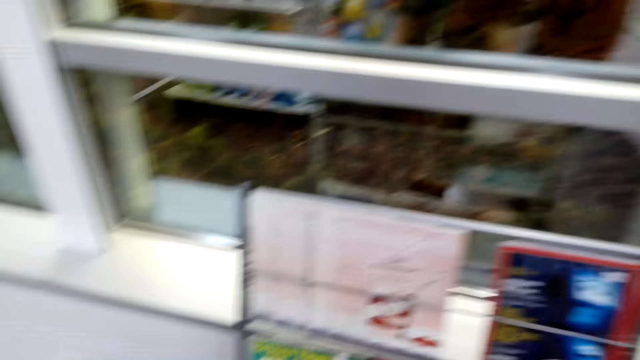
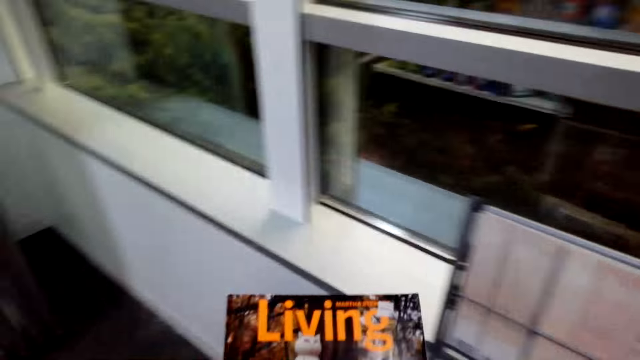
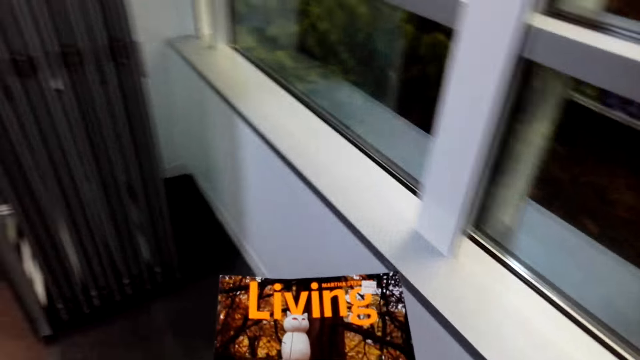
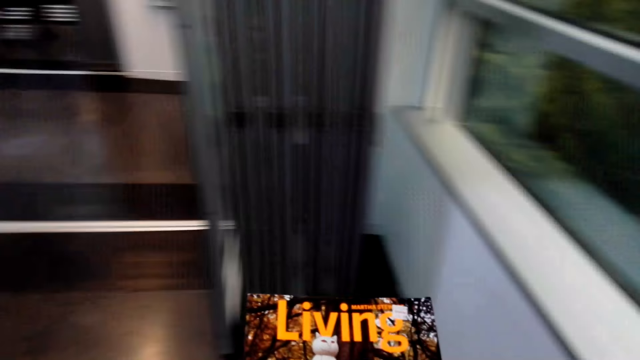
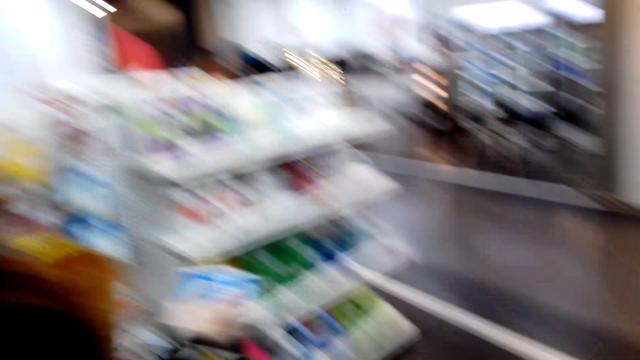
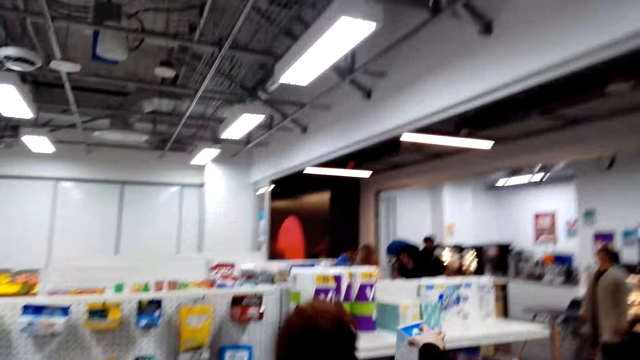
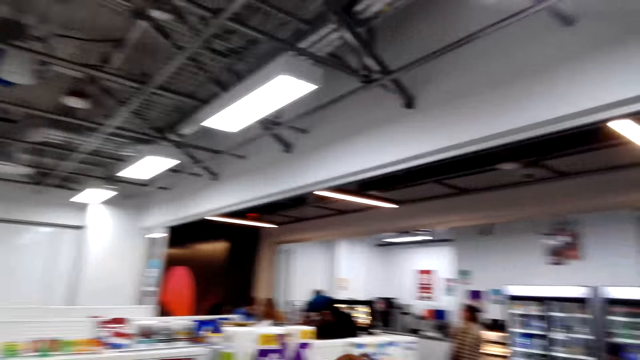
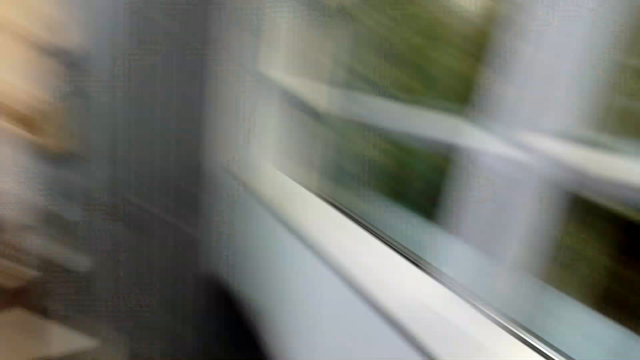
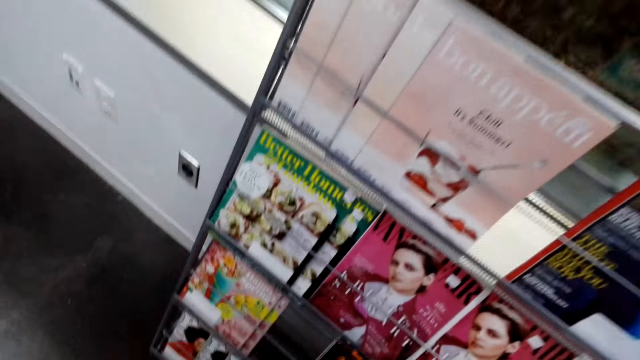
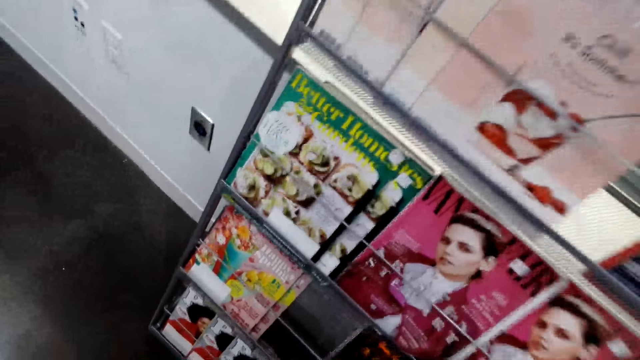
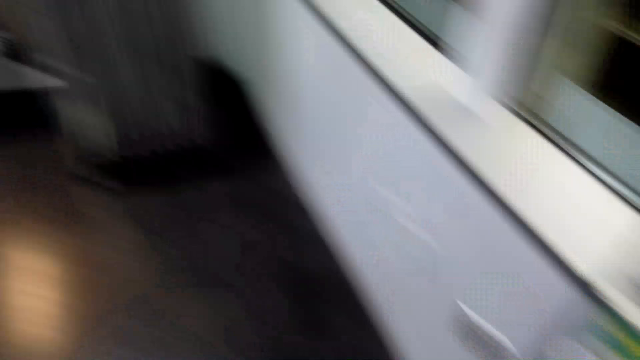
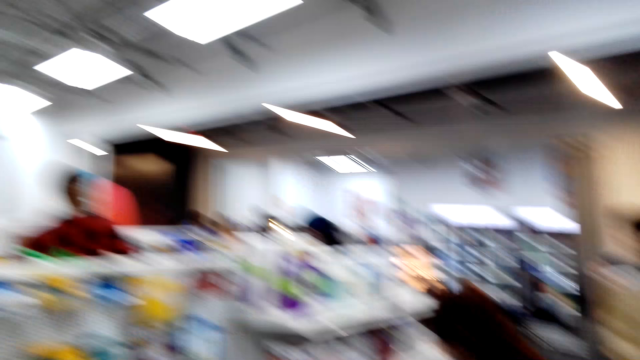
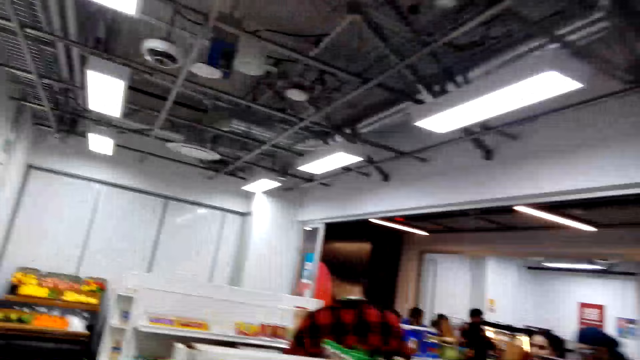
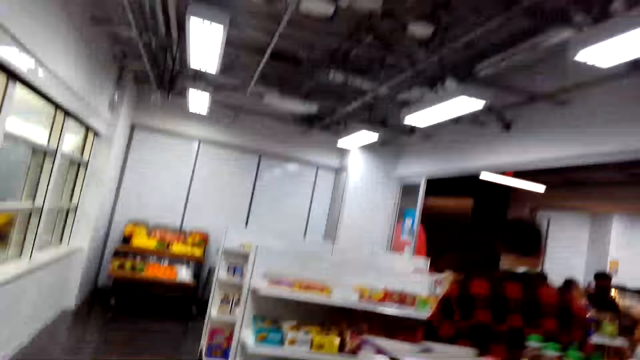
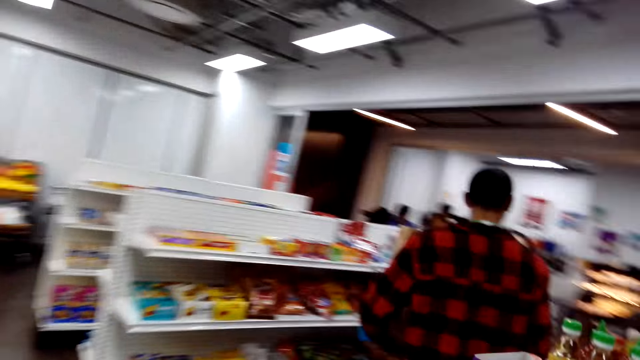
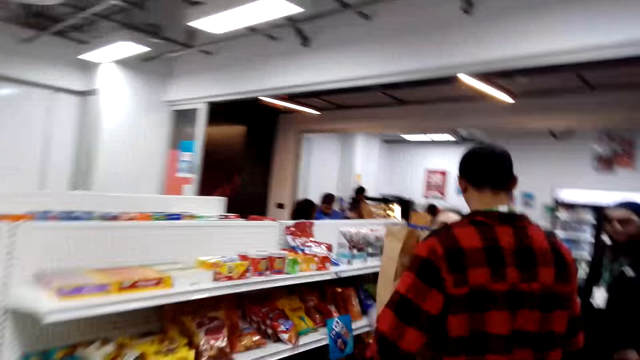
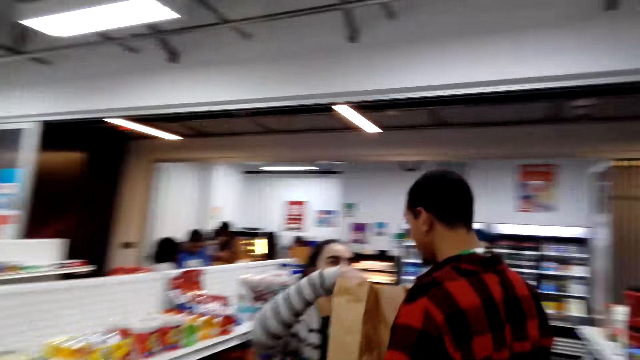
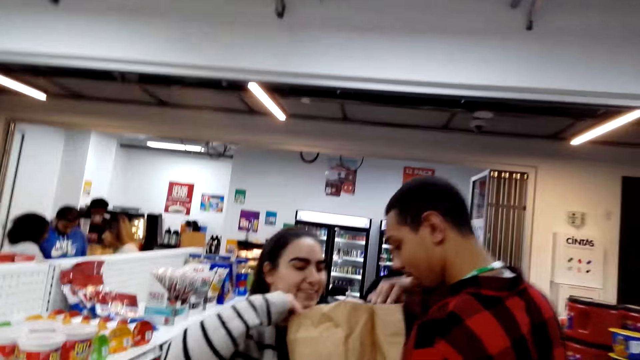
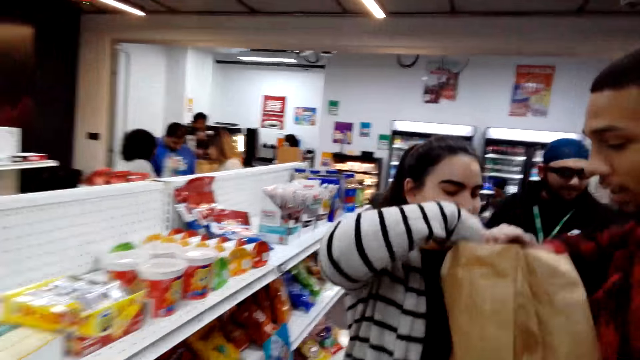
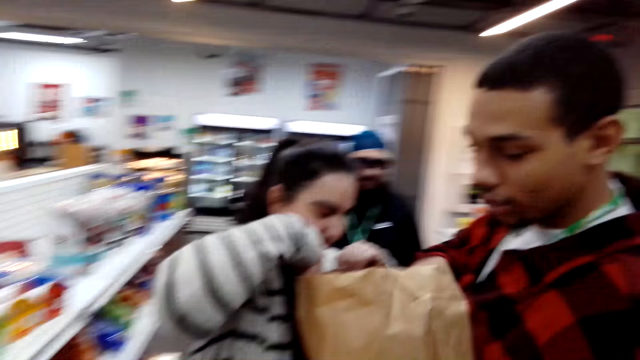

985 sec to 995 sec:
The camera wearer walks around the shop.

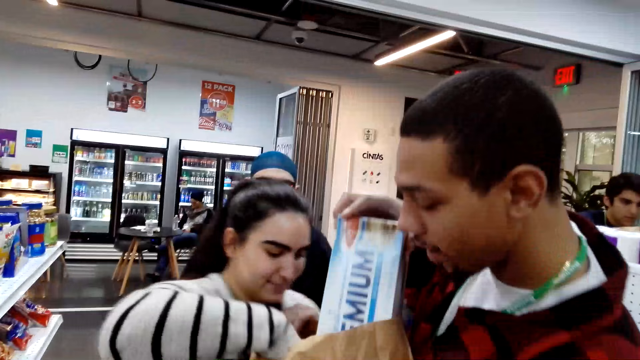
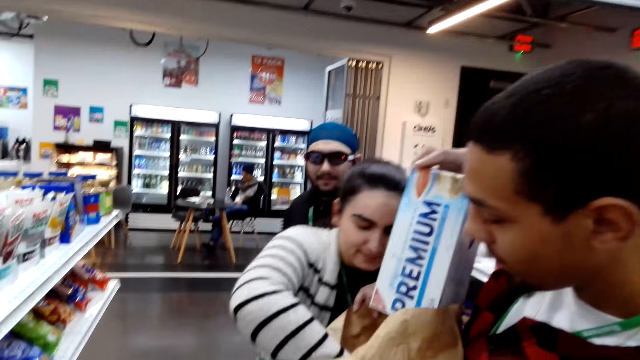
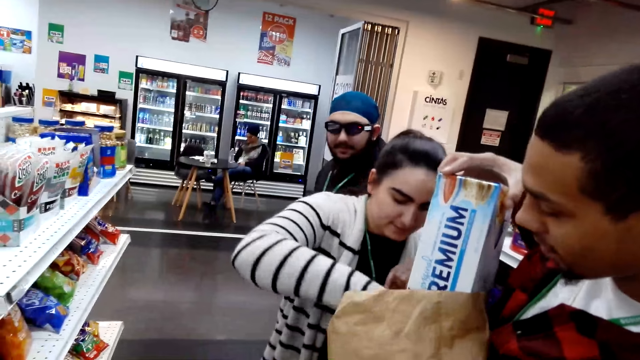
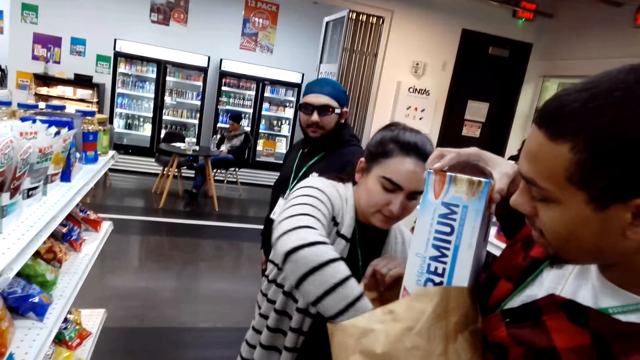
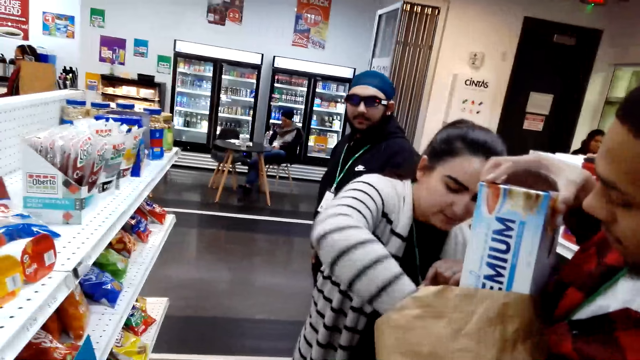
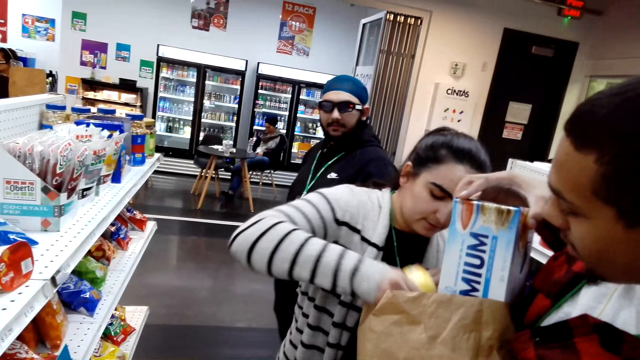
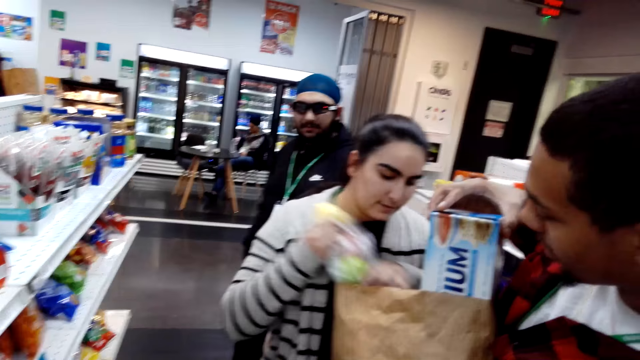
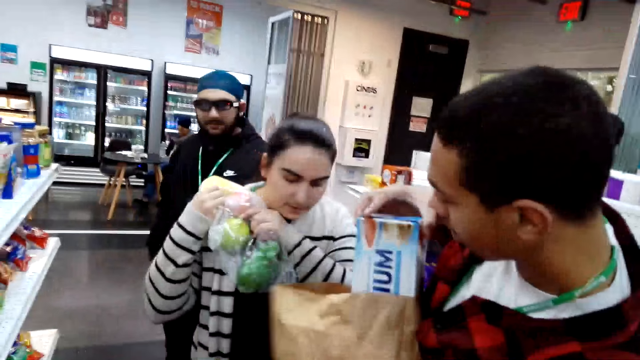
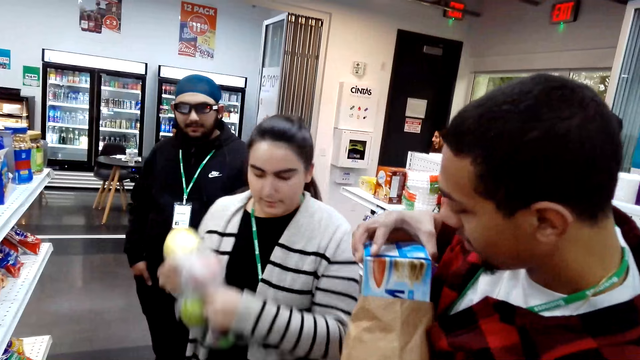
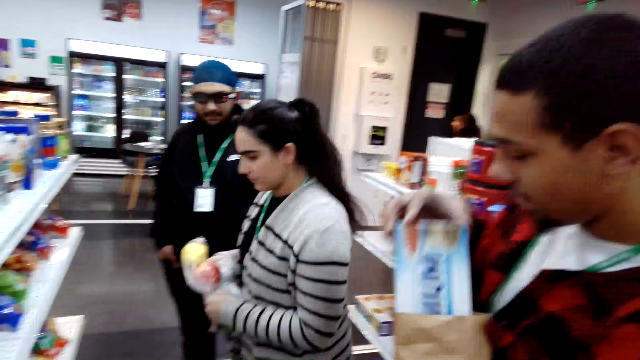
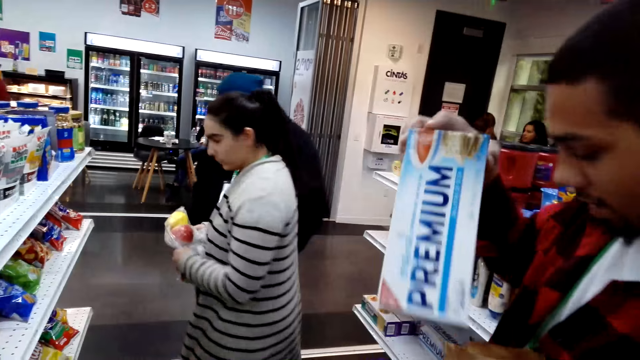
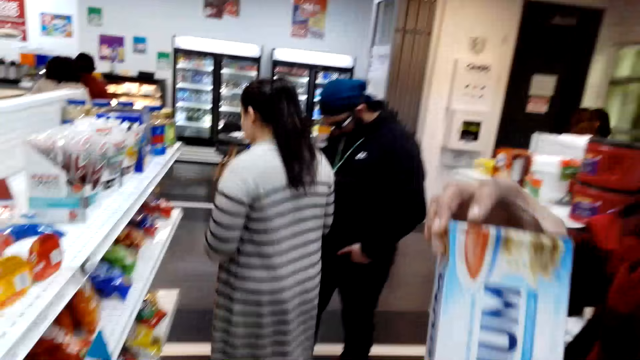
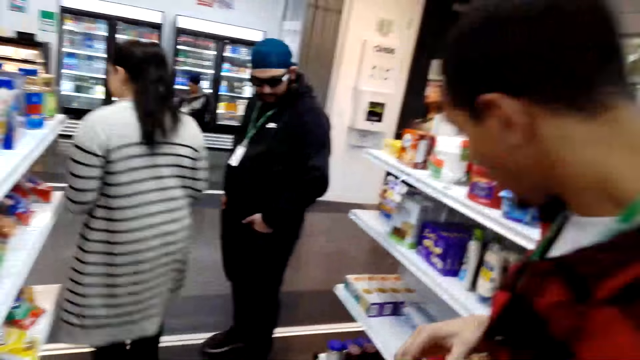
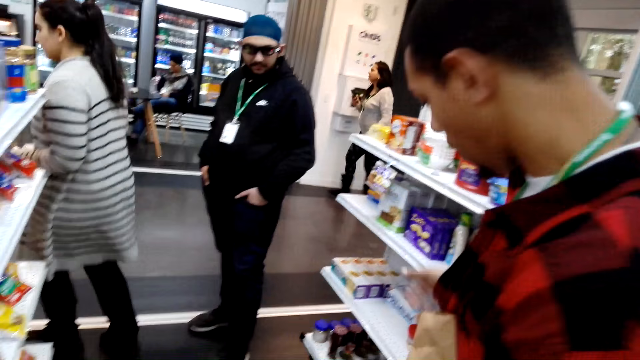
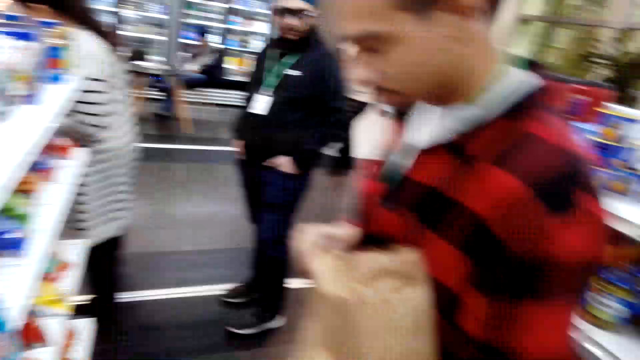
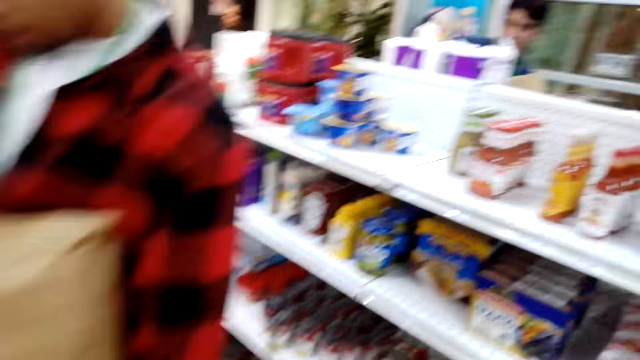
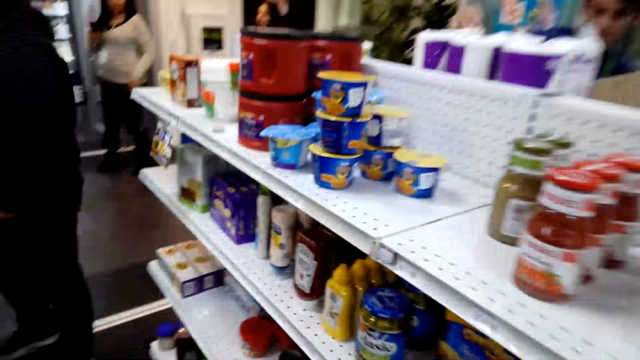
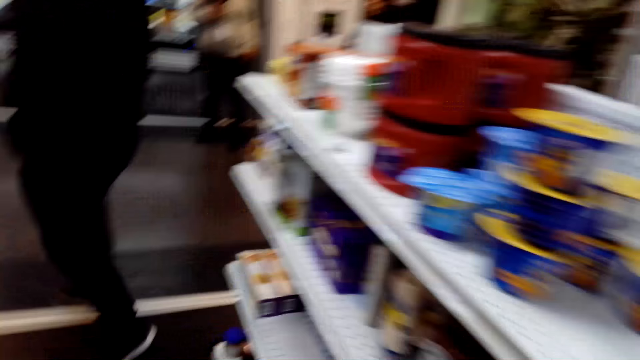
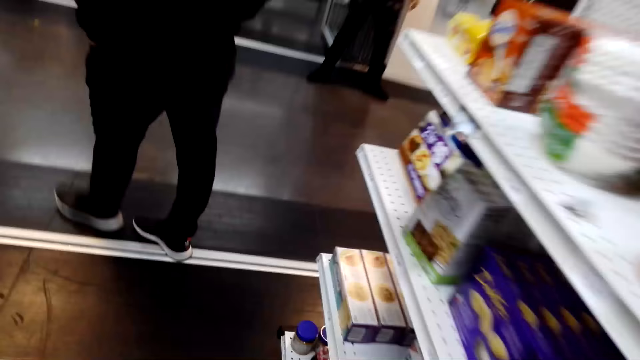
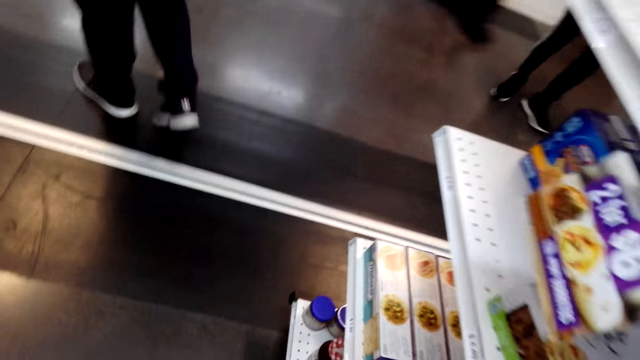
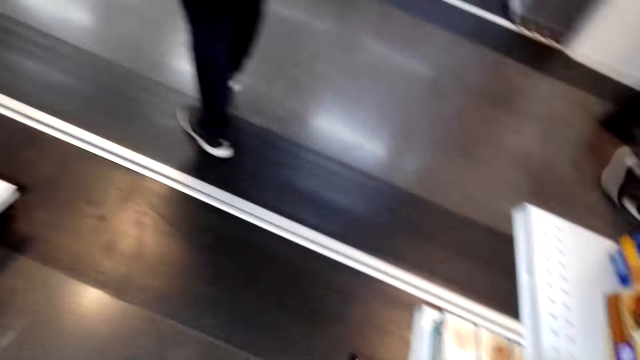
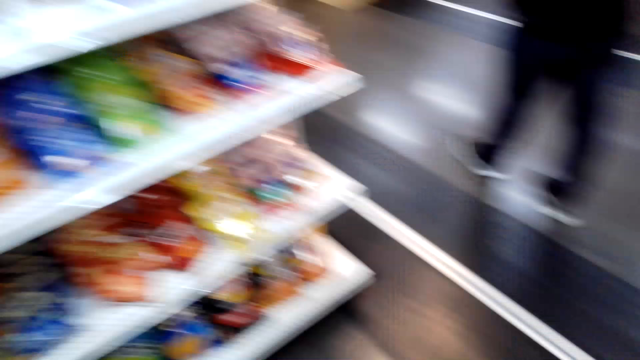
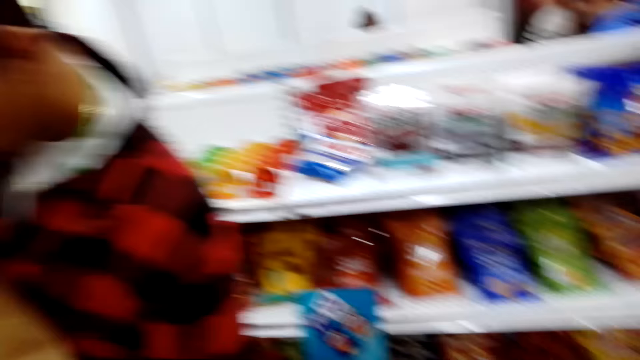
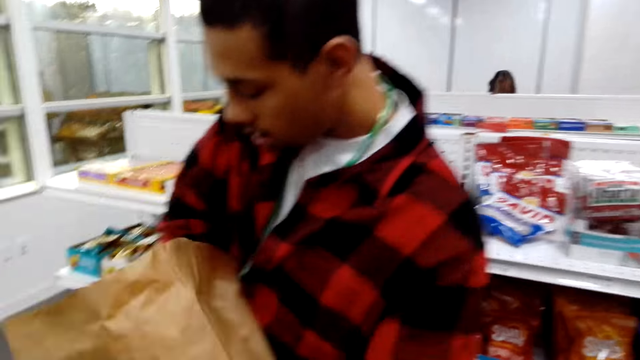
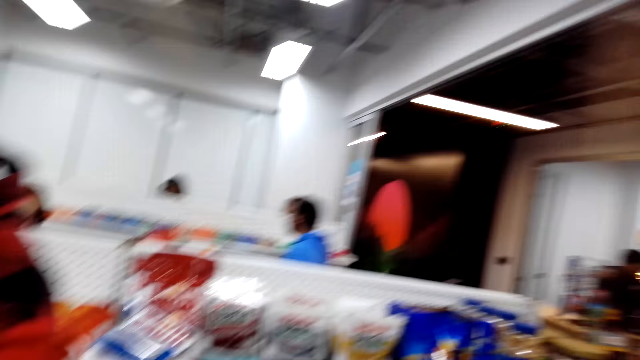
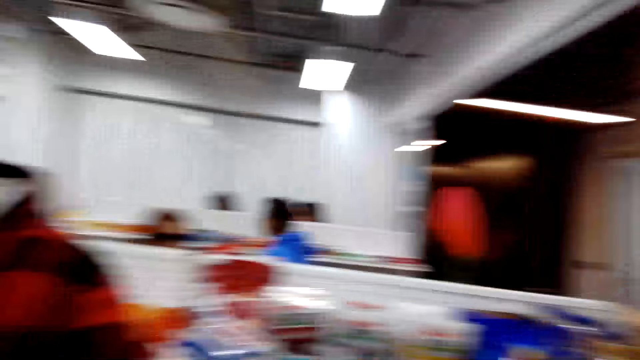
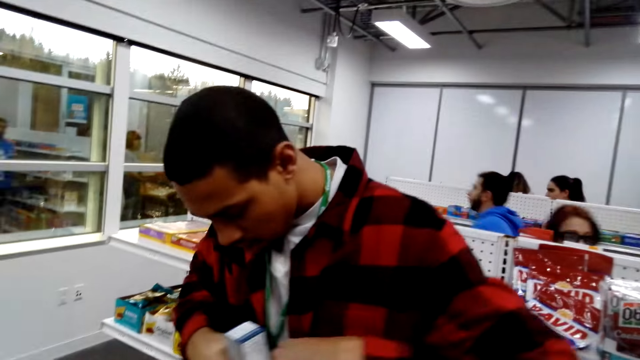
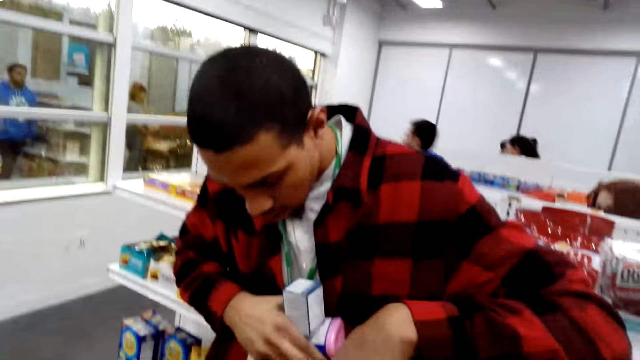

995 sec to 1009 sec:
A woman removes items from the shopping bag. A man removes an item from the shopping bag. Another man gives the camera wearer a premium box. The camera wearer walks. The first man walks in the supermarket. The camera wearer turns back.
